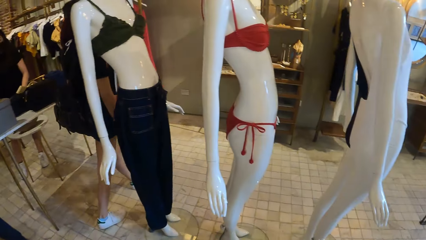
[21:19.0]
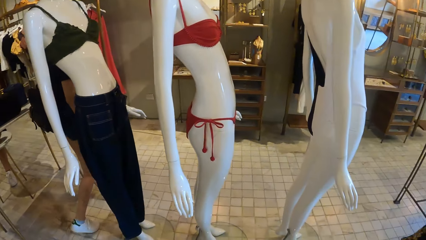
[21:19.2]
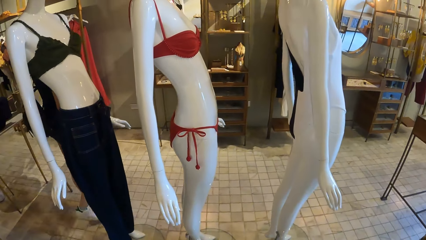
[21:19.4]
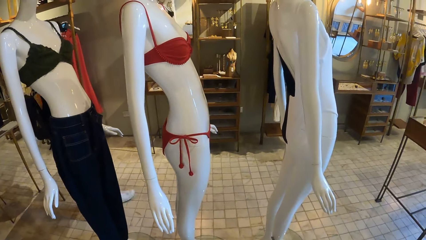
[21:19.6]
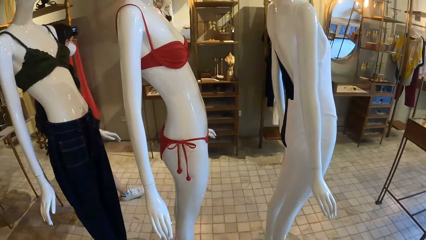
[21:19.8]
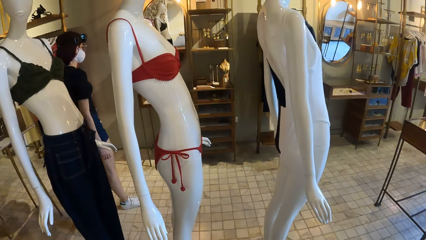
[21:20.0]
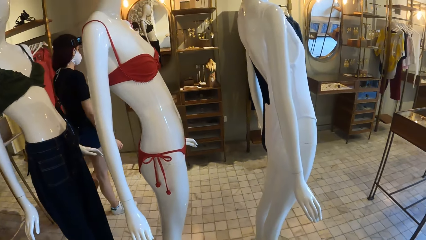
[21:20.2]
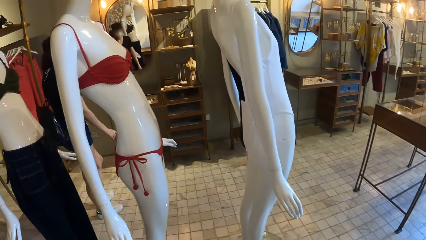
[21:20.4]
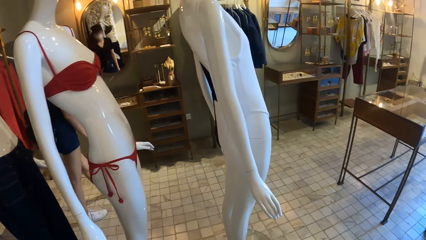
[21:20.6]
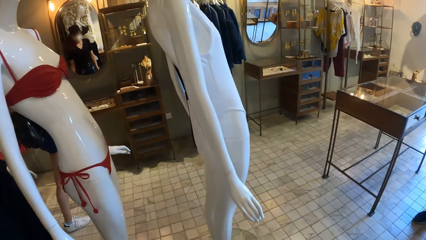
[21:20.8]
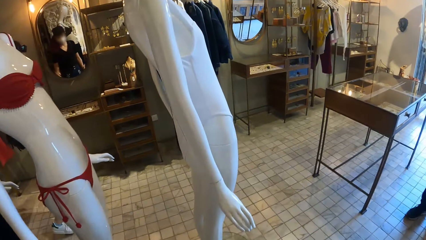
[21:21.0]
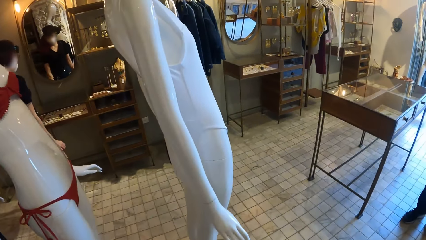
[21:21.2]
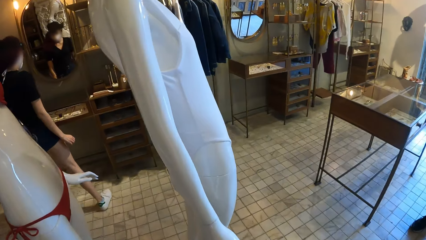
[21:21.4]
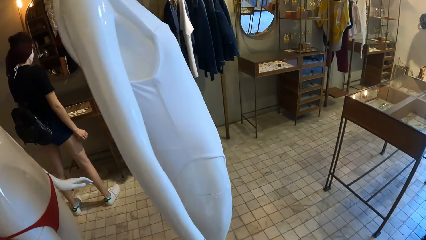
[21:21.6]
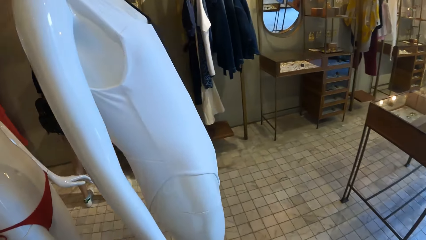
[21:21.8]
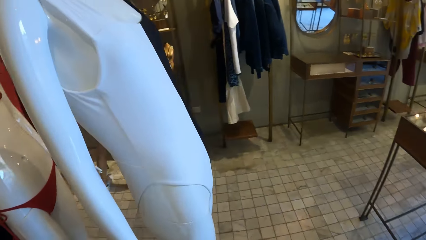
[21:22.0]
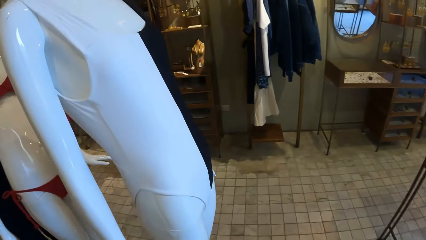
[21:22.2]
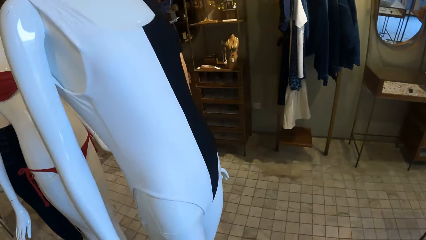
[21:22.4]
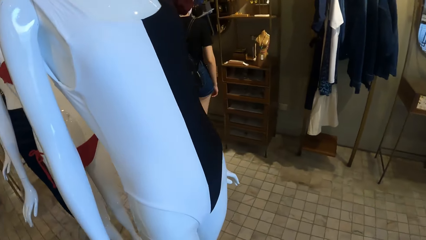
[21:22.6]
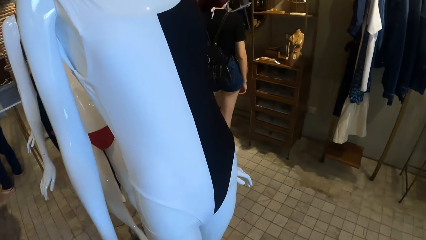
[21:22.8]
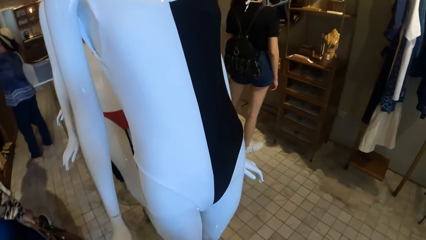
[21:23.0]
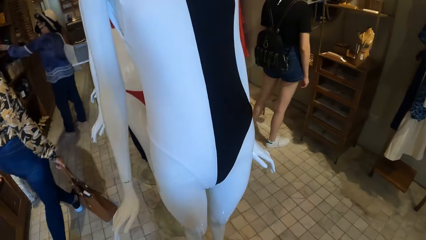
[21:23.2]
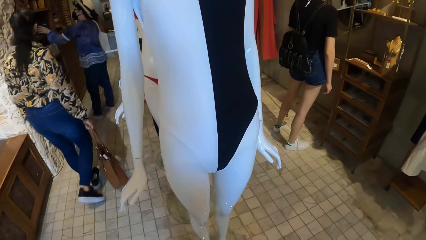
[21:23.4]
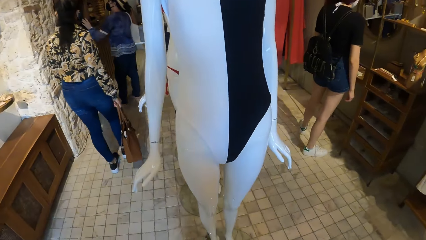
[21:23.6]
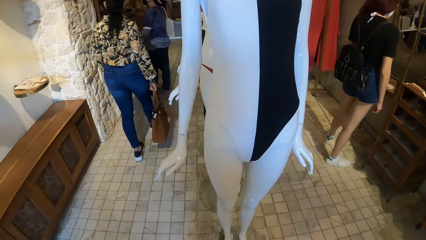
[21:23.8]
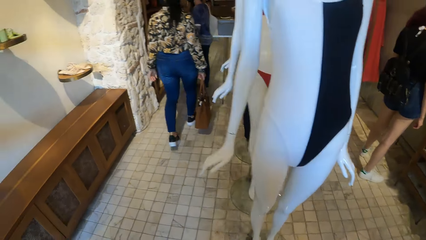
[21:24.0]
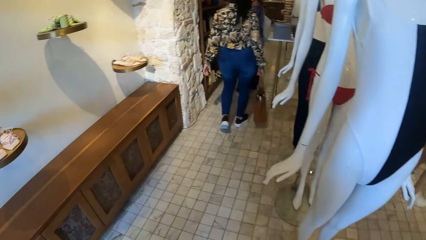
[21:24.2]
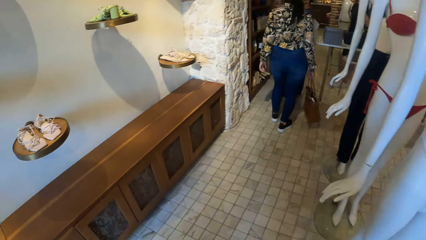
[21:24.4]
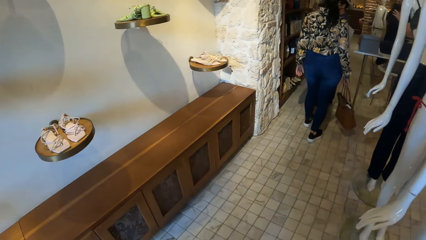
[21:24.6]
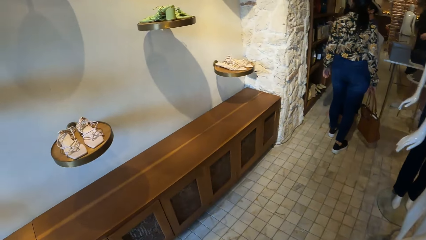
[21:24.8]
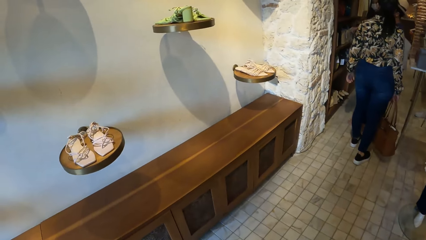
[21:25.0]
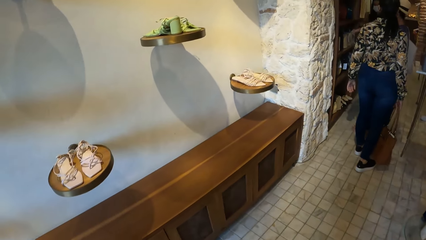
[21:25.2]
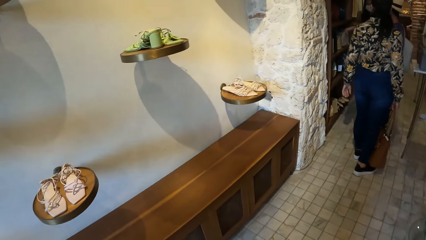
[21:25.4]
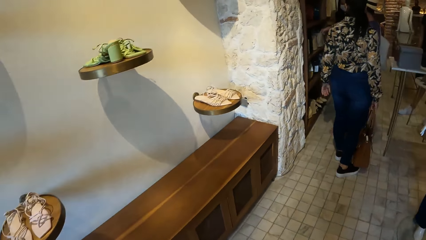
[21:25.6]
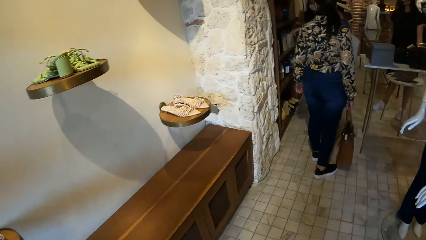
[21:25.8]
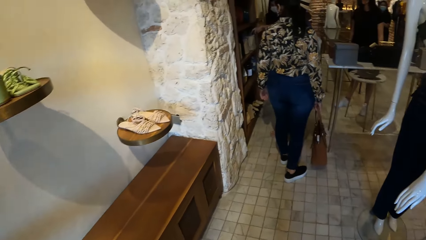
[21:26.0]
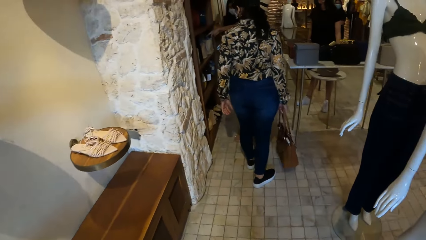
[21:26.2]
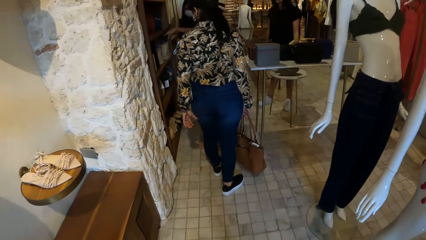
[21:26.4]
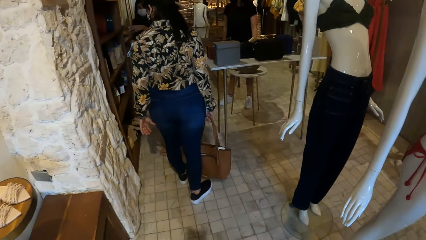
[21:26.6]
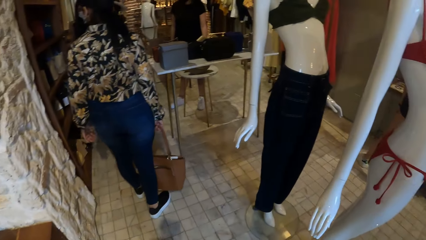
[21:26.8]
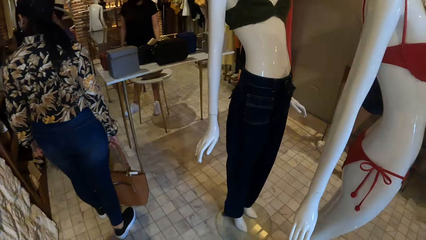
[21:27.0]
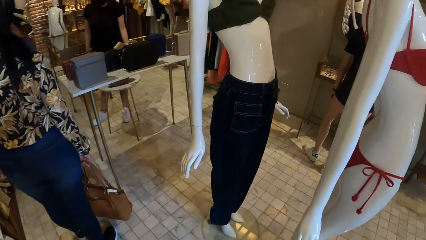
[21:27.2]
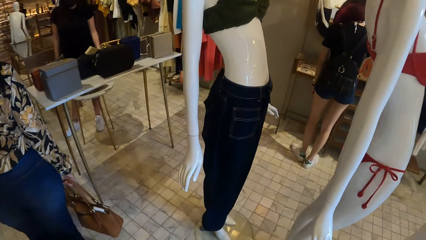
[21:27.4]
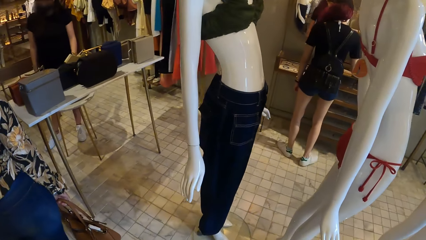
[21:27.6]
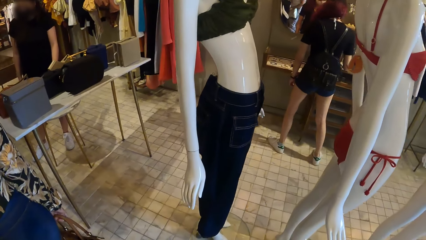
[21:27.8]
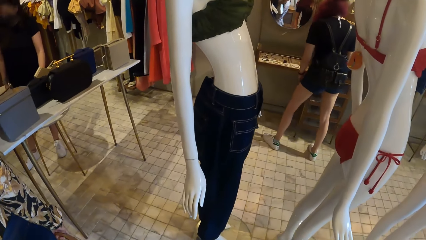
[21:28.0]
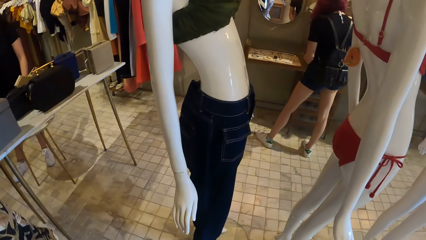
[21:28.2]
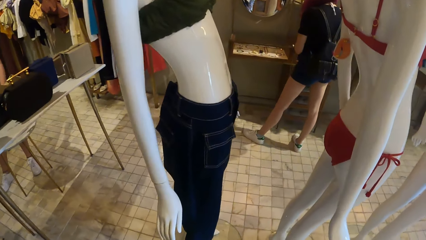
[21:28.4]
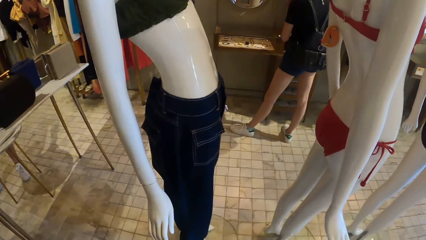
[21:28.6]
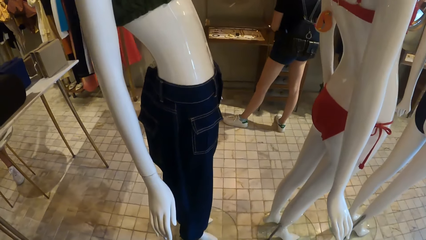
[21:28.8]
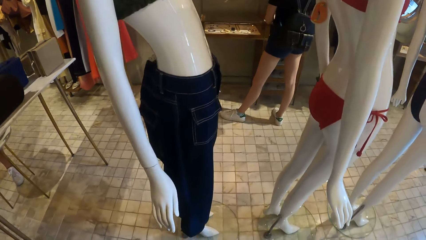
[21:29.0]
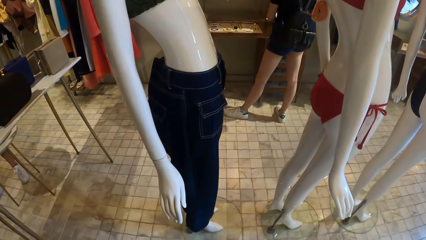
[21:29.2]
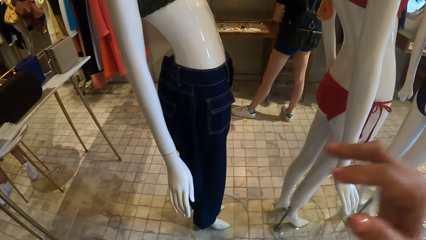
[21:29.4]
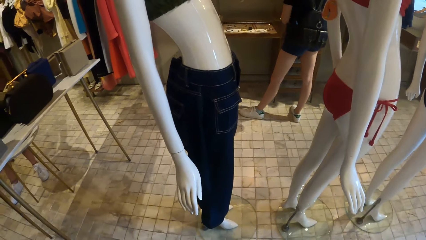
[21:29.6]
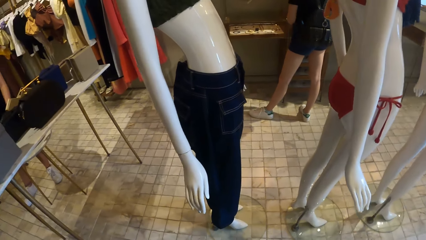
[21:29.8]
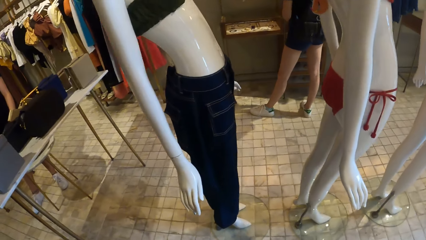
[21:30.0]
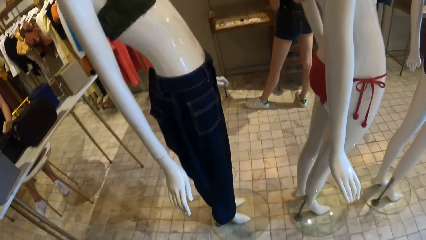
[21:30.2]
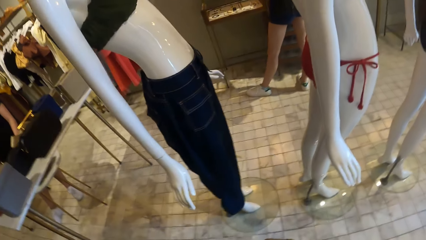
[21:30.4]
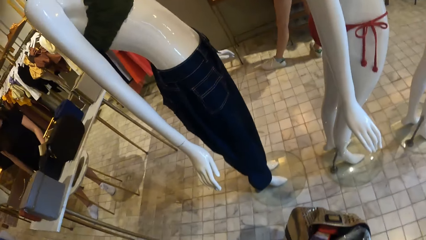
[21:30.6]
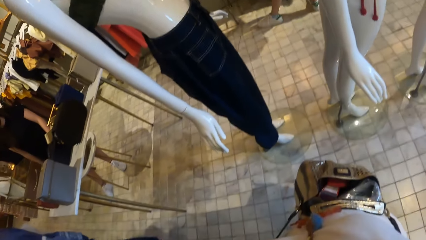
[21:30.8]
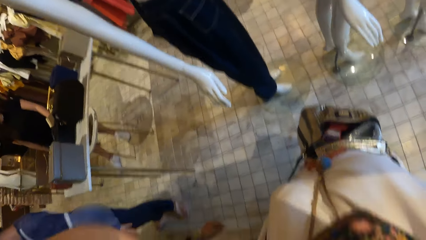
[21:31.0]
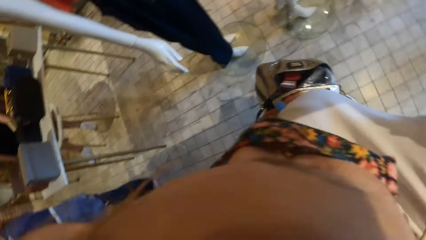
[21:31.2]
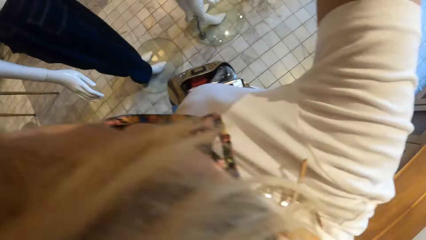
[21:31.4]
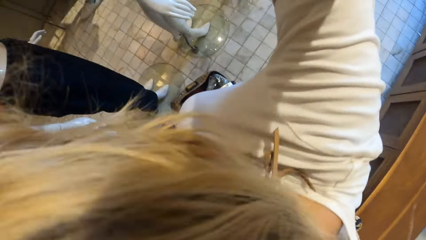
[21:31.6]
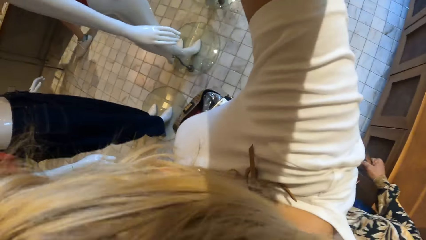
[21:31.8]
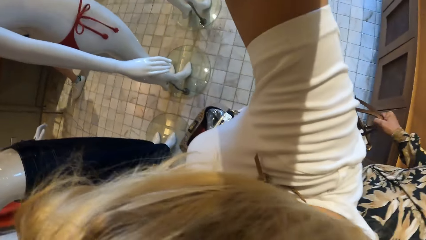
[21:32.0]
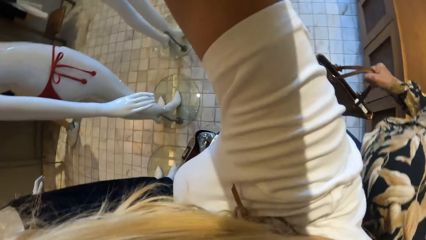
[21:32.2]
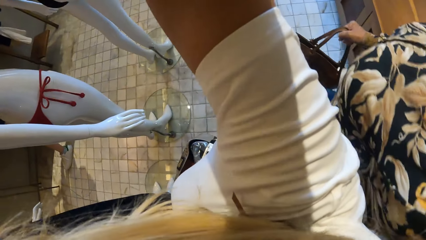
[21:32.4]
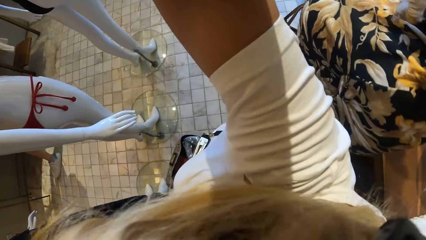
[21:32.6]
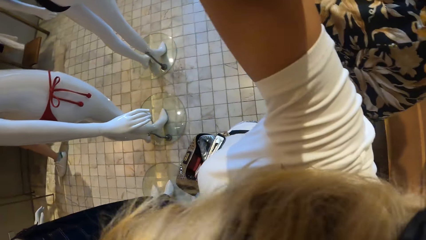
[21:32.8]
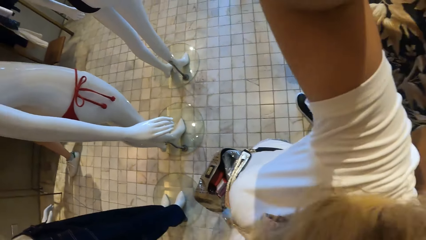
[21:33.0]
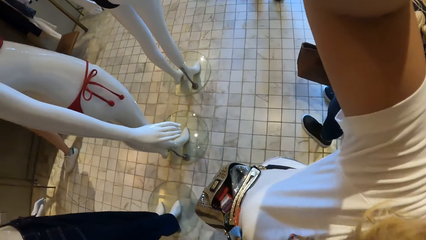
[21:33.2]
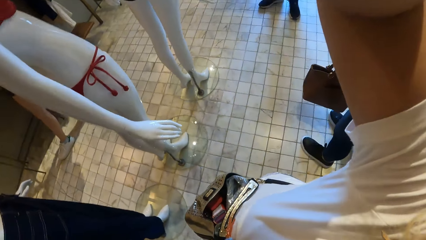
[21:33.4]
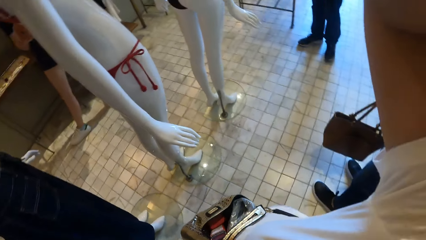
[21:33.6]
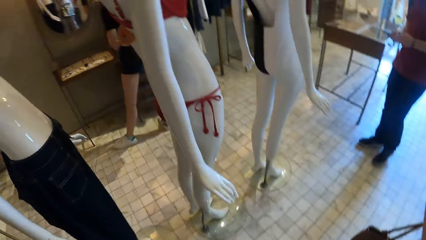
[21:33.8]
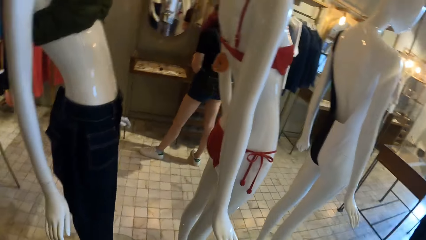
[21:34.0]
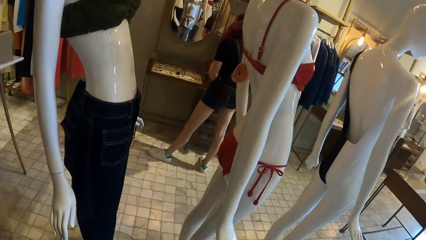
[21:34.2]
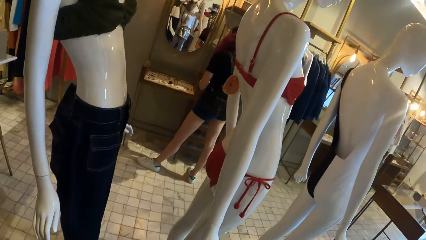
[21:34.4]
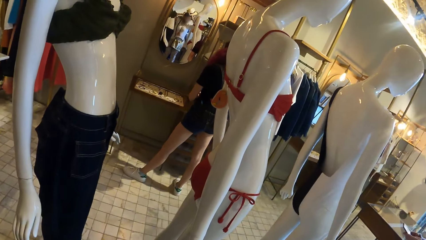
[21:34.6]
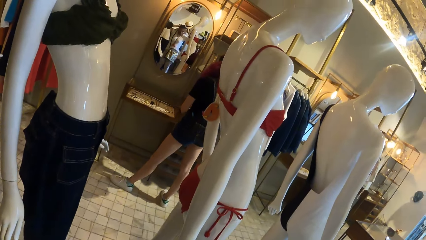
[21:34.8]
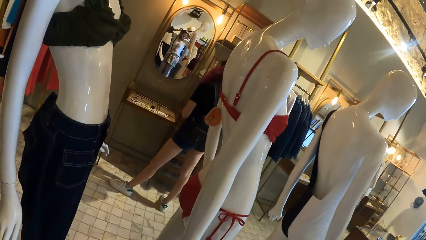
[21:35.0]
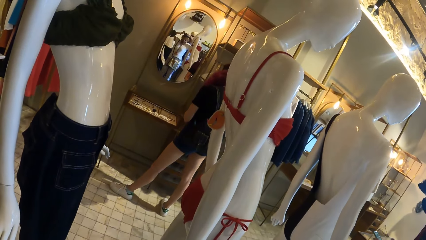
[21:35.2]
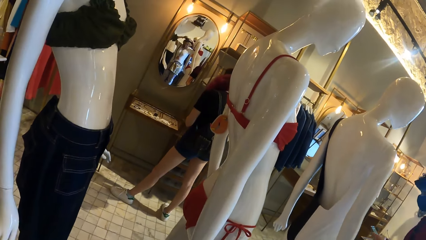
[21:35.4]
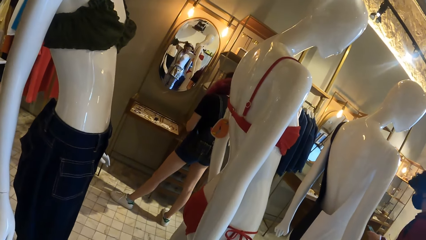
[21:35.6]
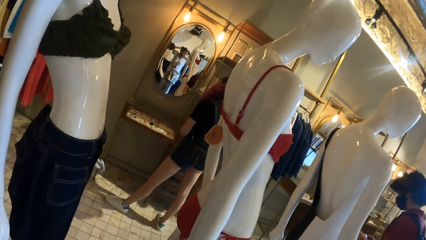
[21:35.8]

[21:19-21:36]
The camera wearer looks around the shop. She raises her hand. She adjusts the camera.
